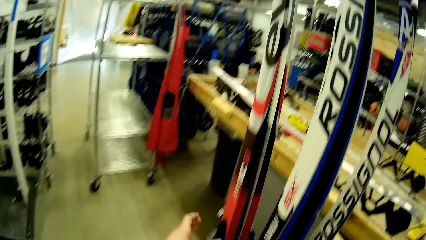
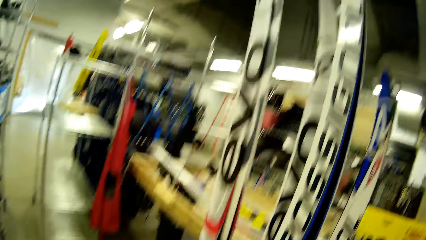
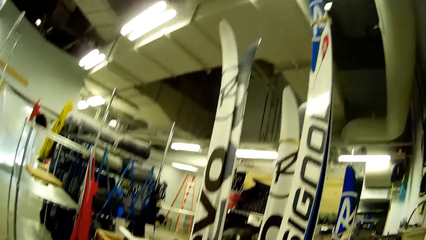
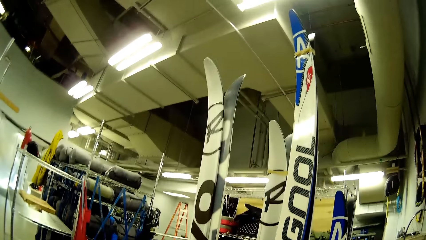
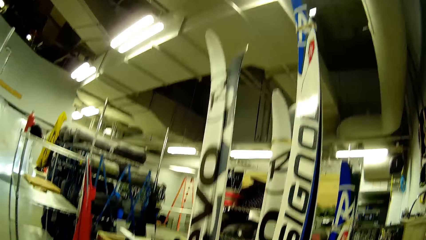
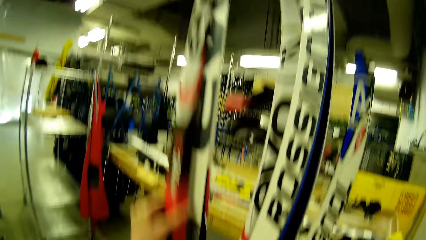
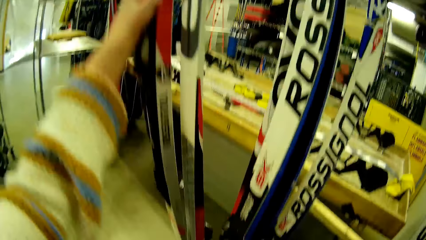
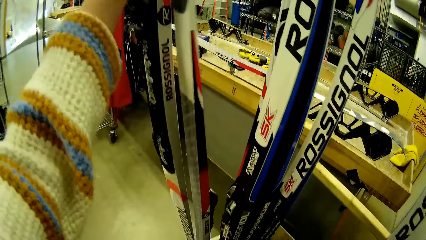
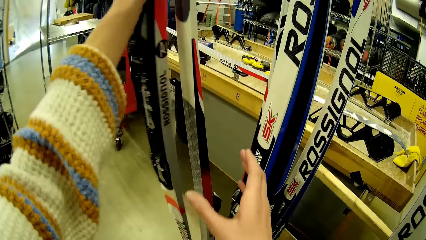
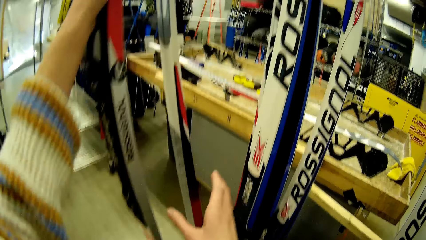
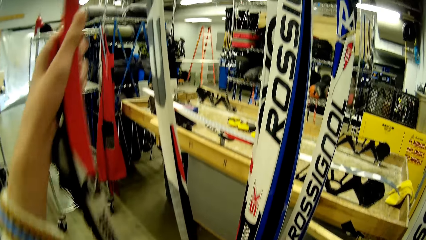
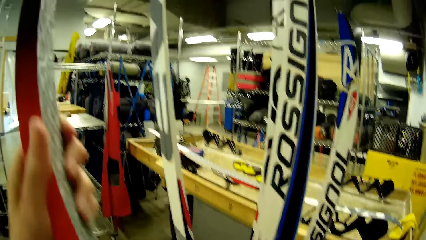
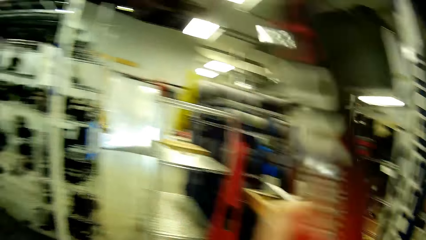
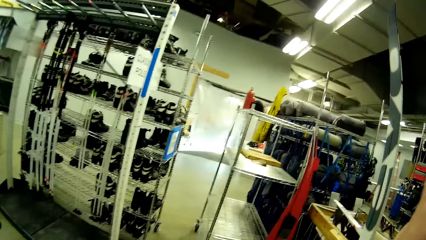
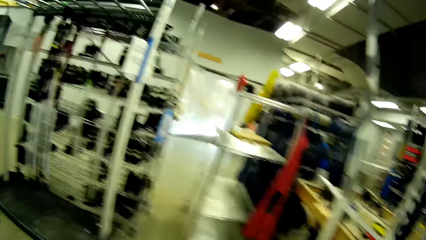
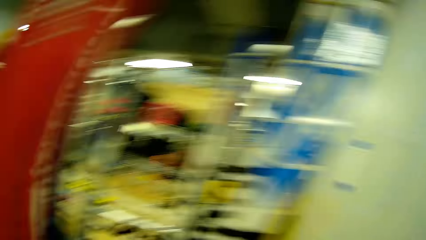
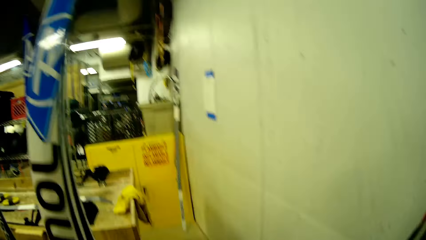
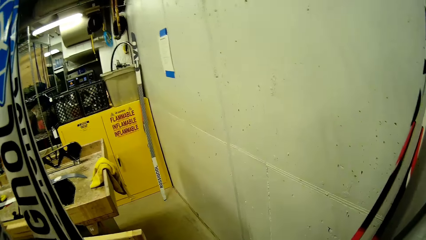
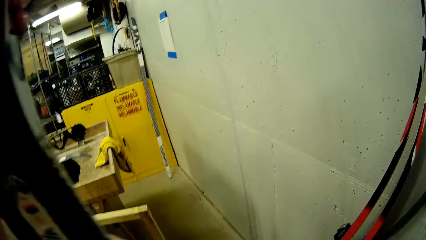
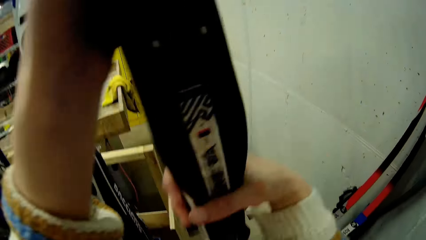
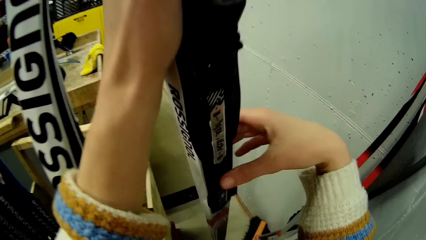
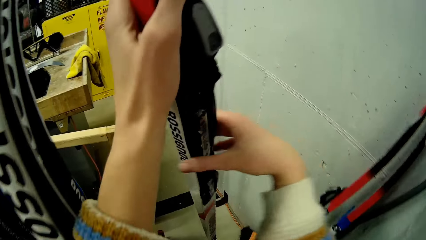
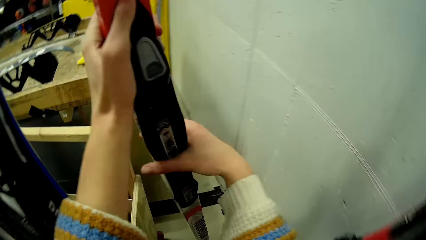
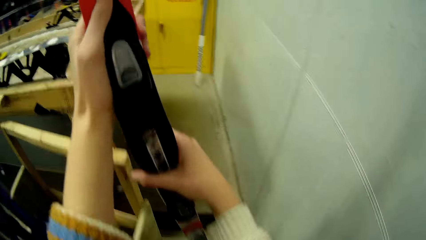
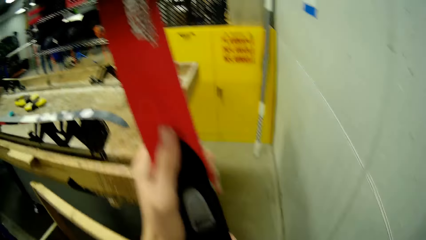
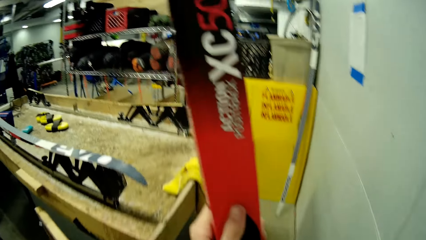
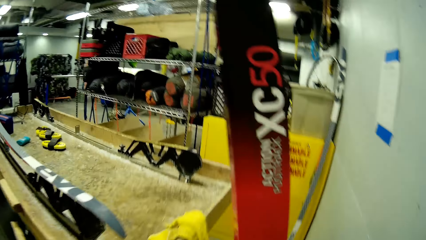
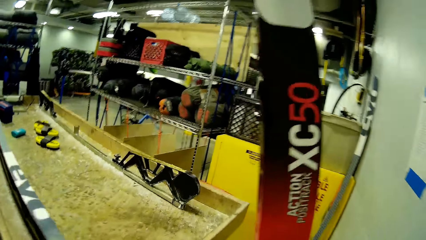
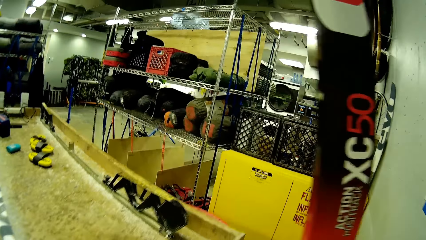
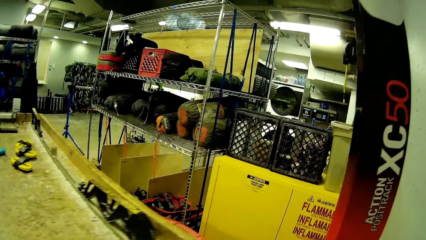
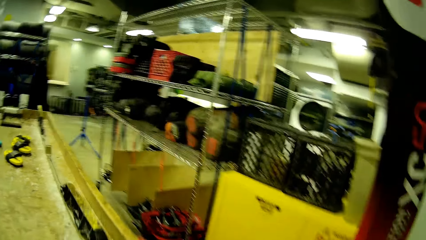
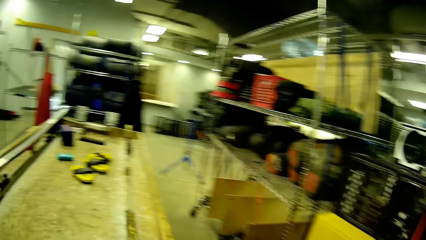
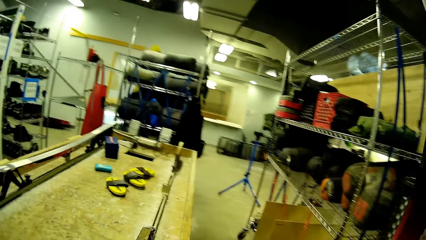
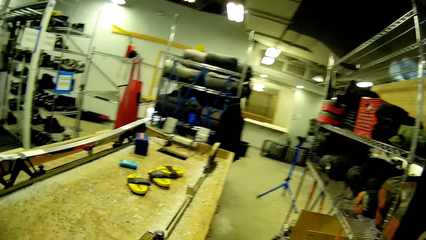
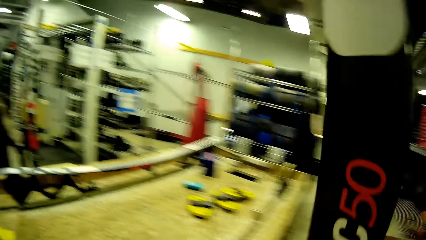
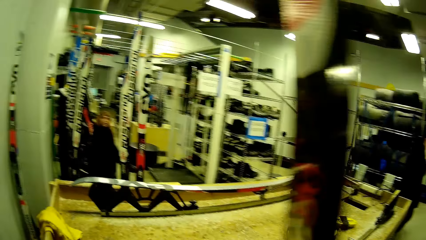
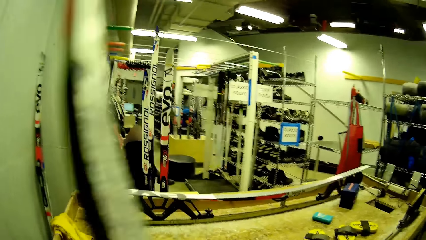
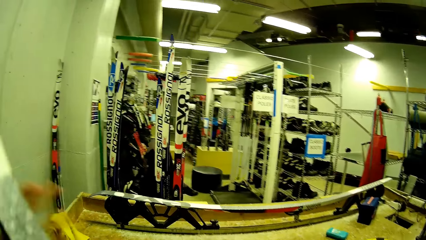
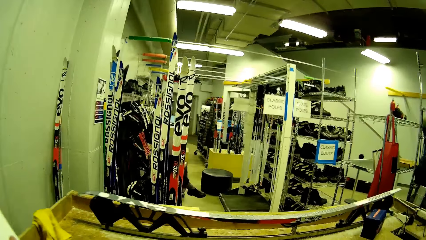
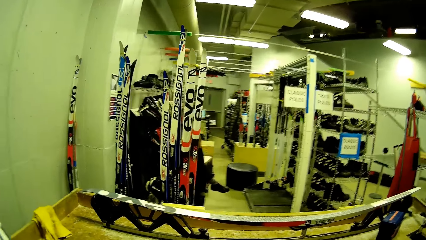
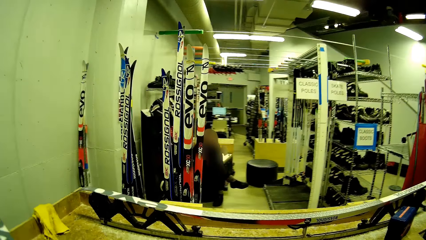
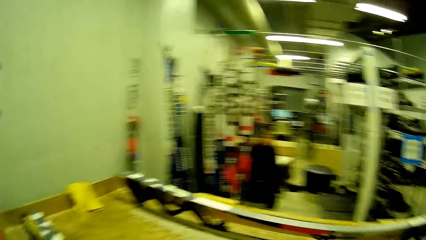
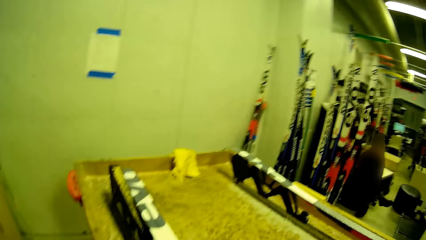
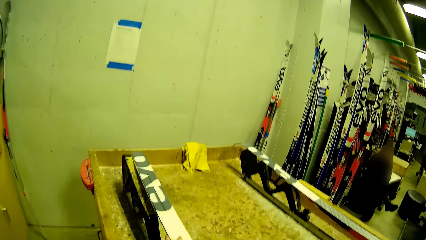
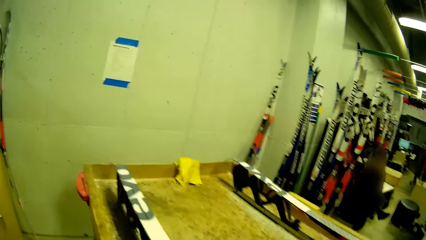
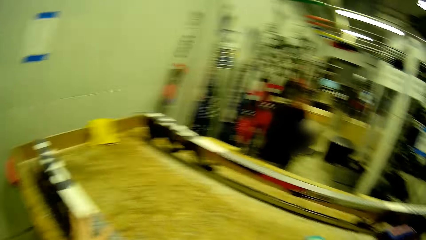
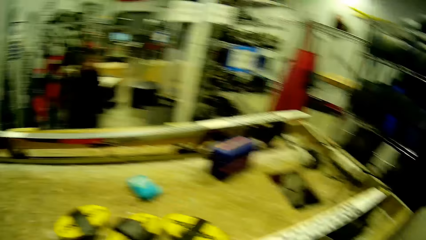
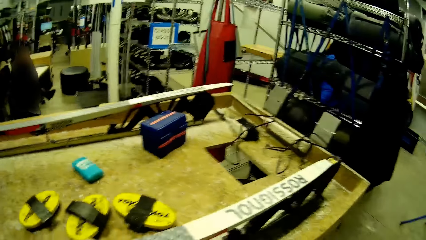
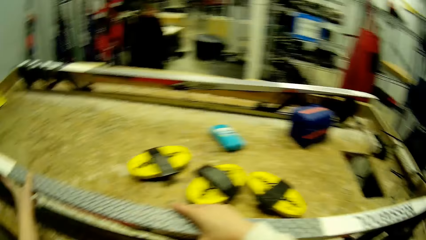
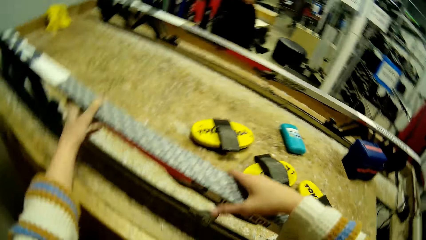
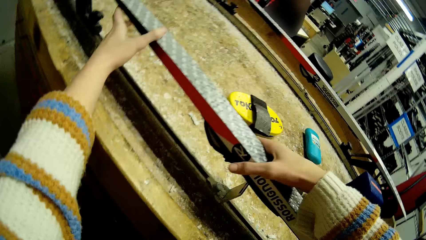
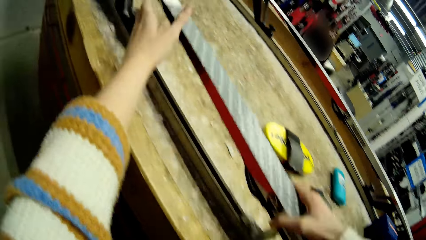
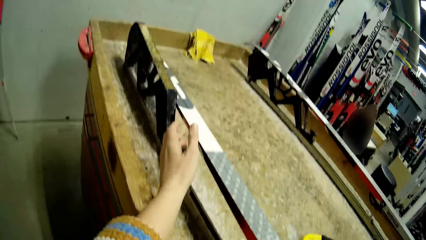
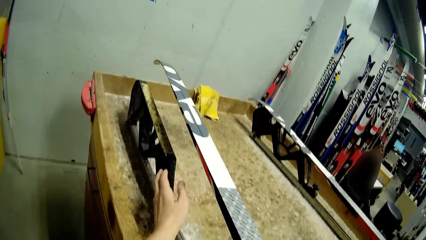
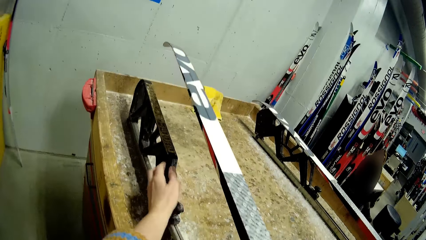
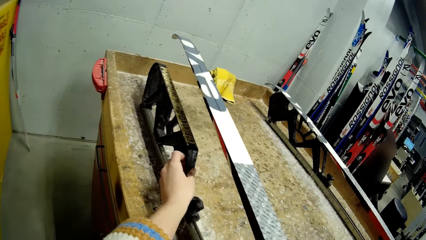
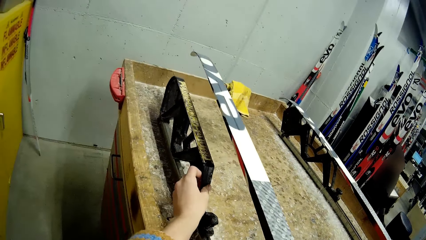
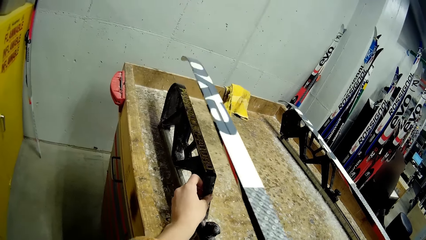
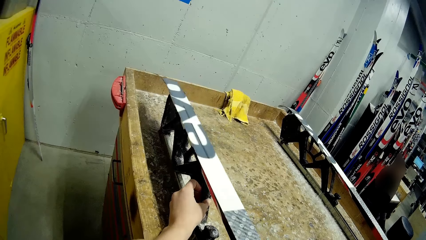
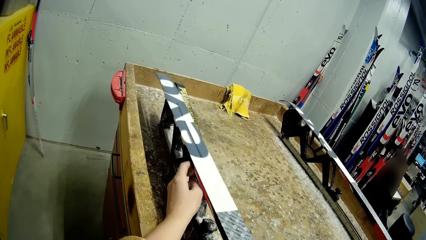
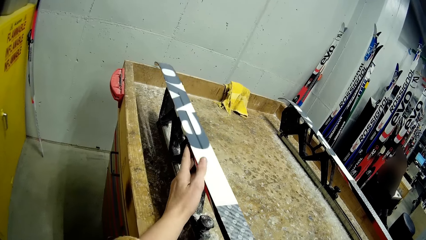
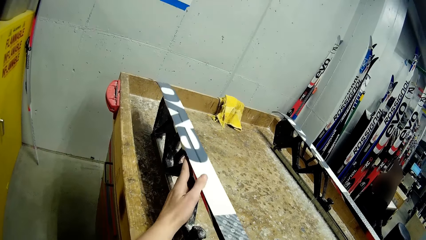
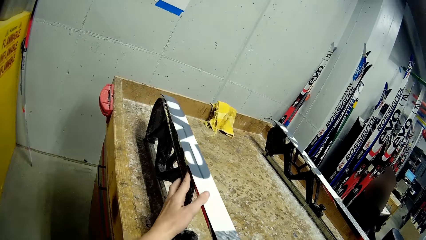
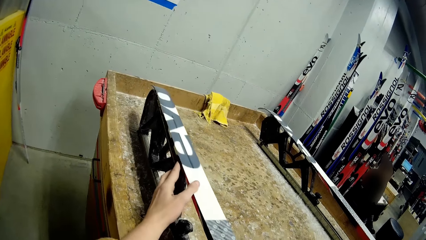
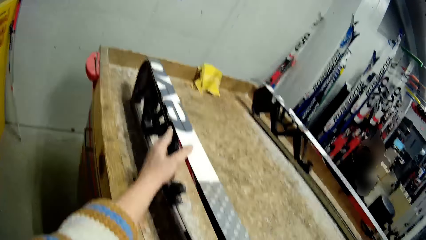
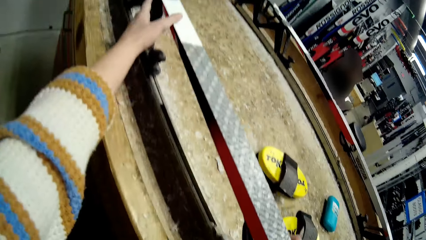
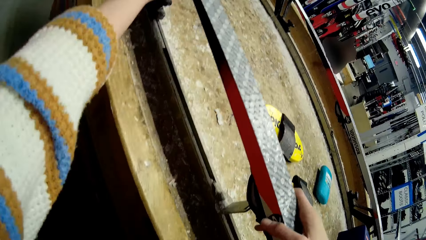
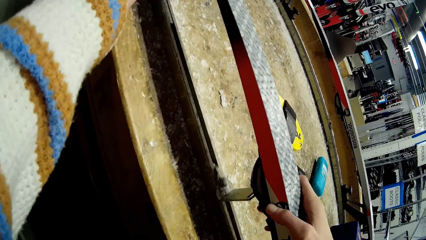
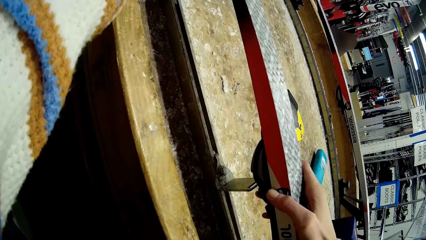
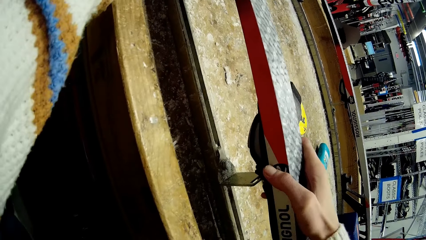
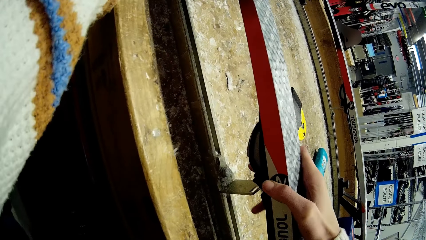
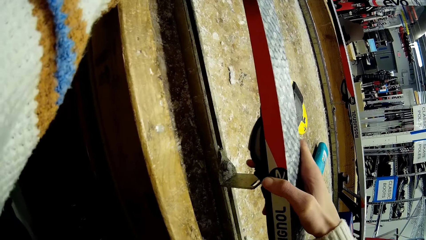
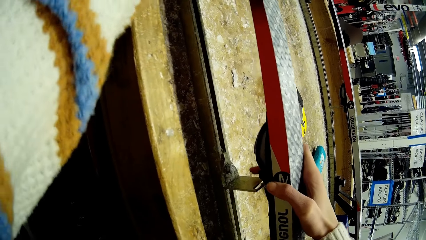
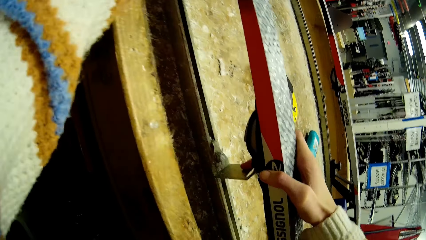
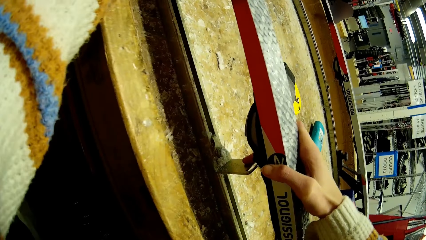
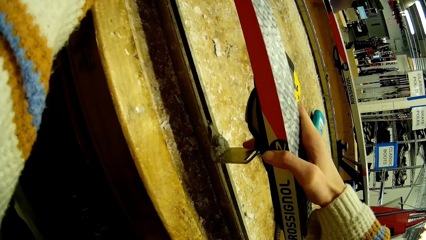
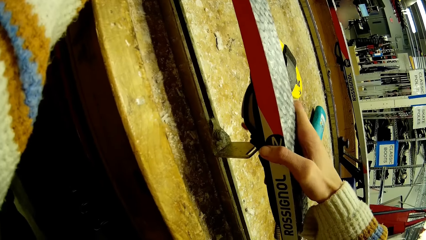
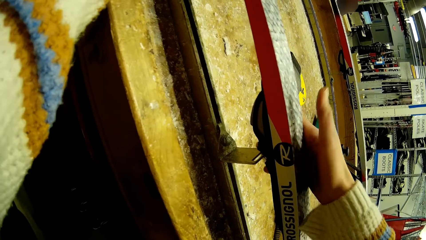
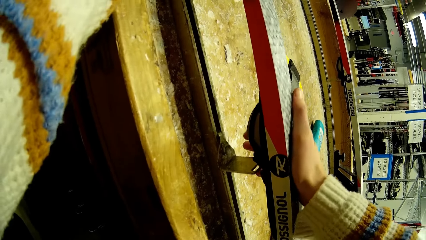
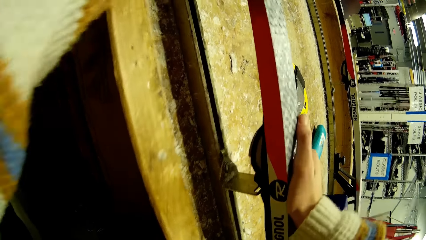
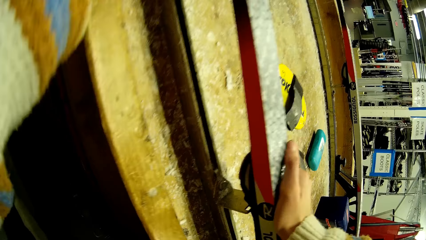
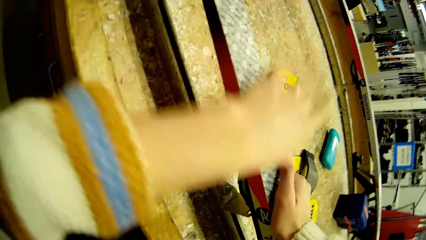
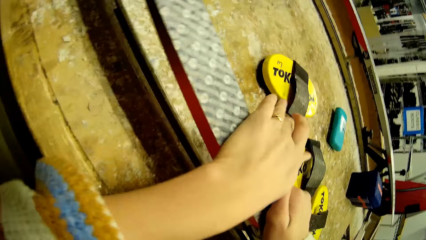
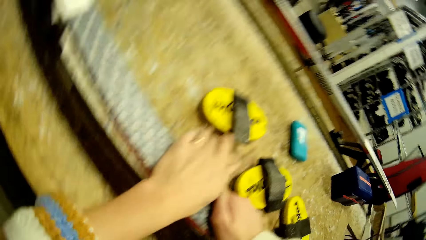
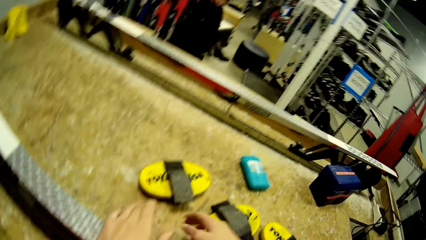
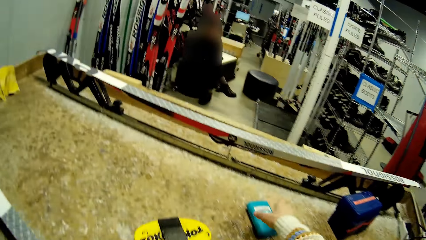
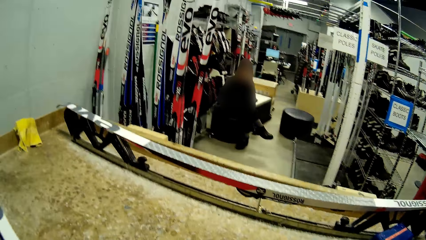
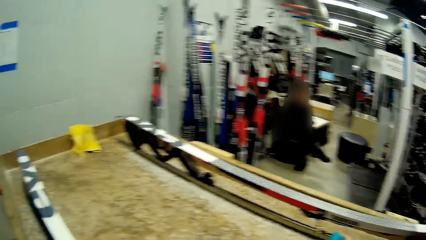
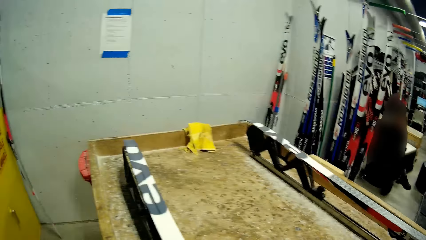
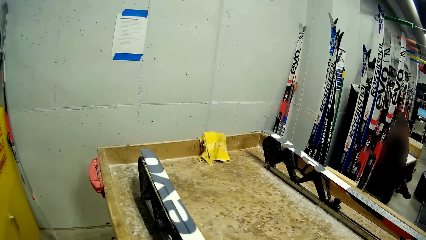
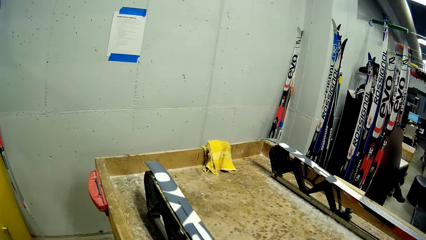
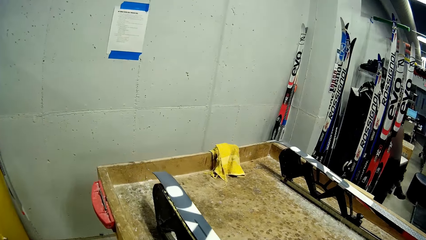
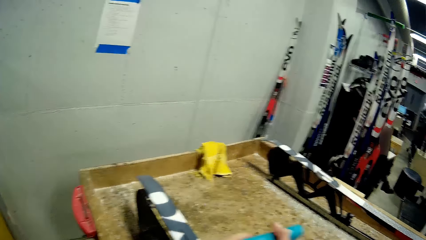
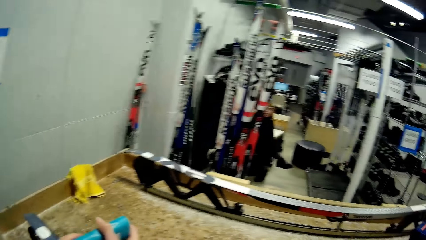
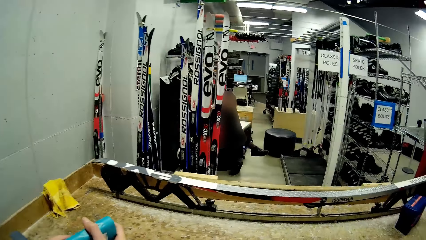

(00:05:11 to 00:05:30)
The camera wearer carries skis with her right hand from the skis crate. She picks up a ski board. She walks away. She puts the skis on a metal on the table. She adjusts the metal on the table. She puts the skis on the metal on the table. She picks up the lubricant.
